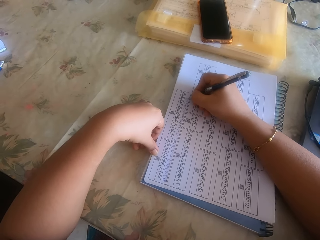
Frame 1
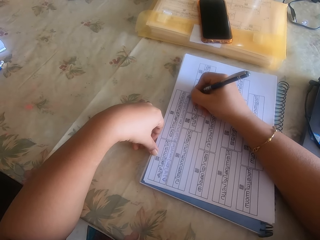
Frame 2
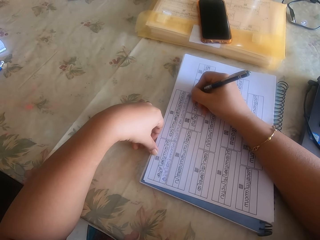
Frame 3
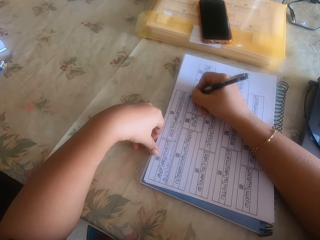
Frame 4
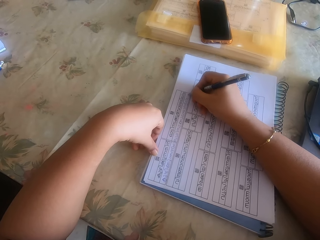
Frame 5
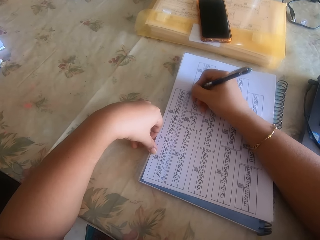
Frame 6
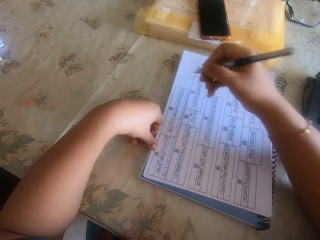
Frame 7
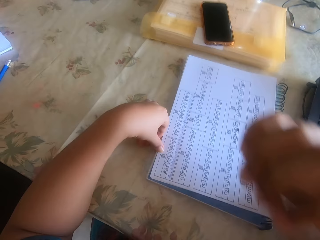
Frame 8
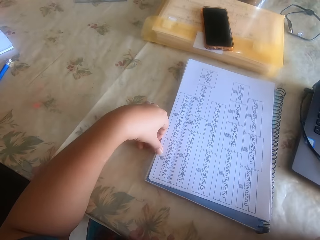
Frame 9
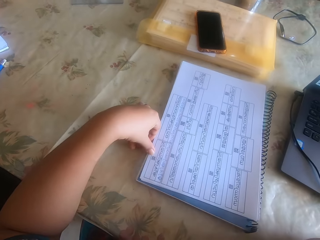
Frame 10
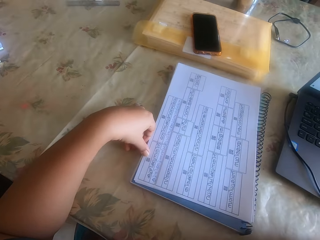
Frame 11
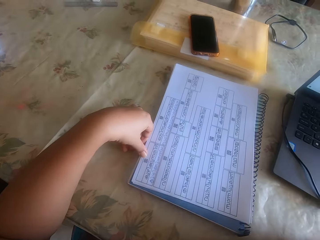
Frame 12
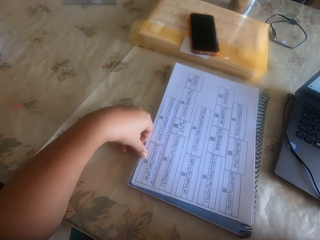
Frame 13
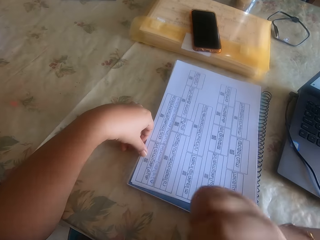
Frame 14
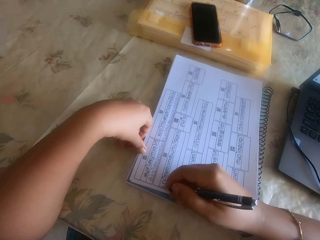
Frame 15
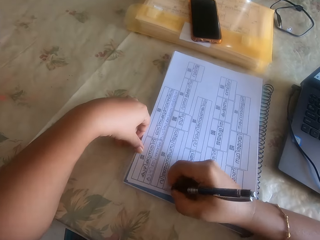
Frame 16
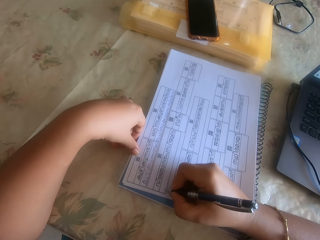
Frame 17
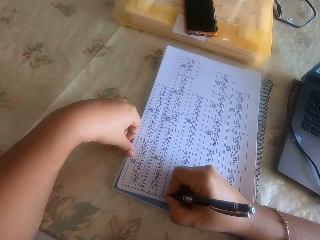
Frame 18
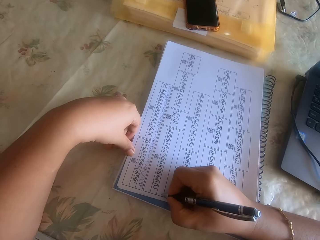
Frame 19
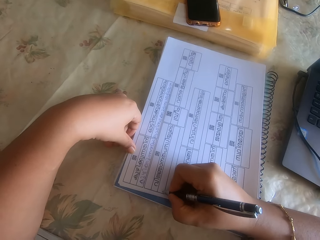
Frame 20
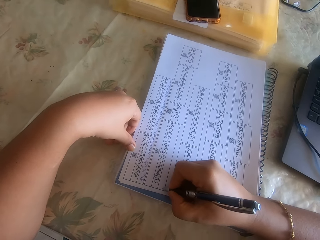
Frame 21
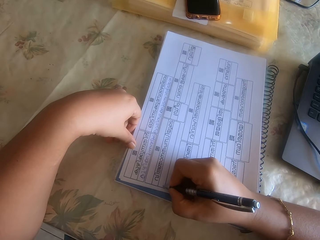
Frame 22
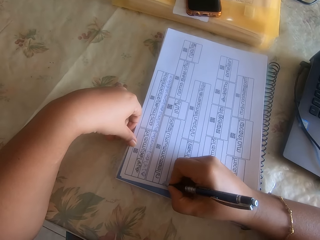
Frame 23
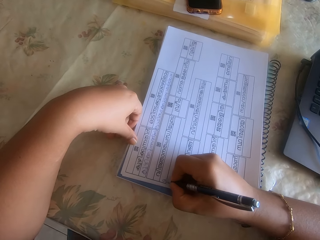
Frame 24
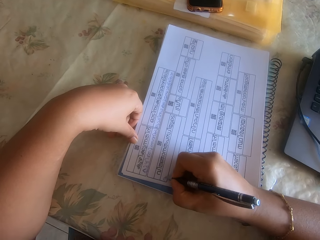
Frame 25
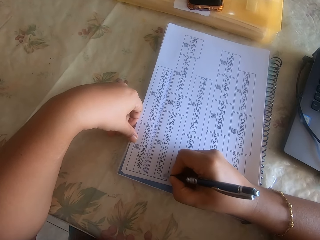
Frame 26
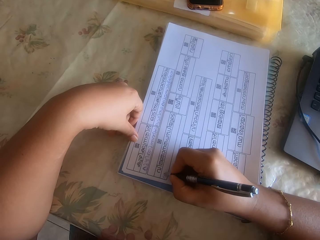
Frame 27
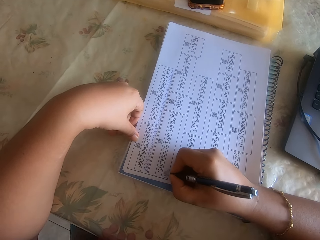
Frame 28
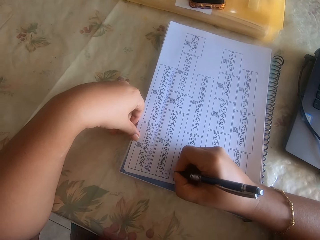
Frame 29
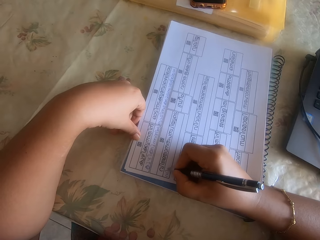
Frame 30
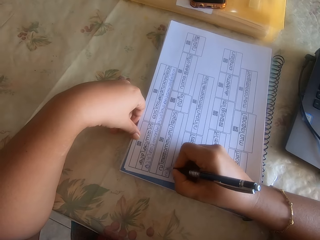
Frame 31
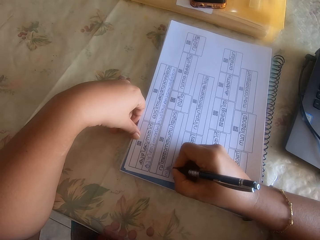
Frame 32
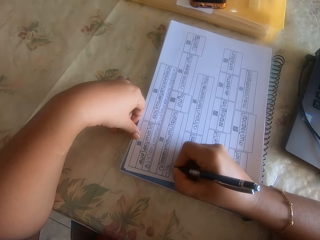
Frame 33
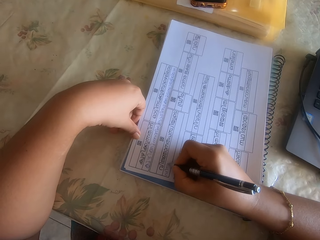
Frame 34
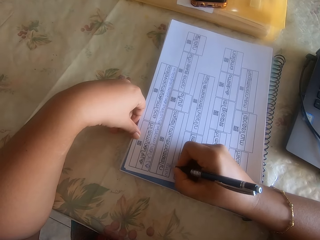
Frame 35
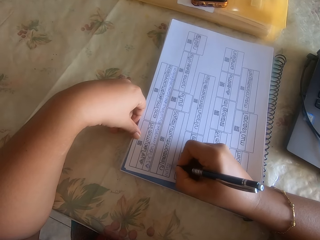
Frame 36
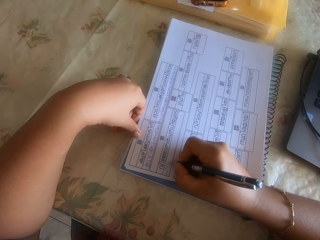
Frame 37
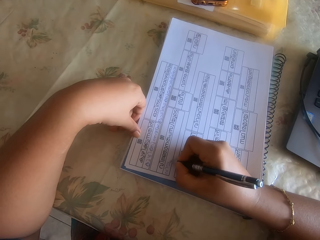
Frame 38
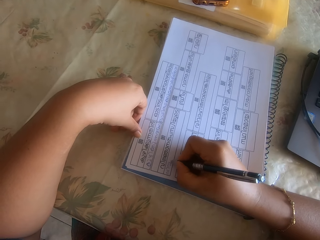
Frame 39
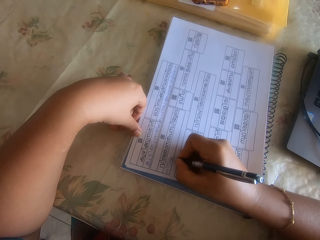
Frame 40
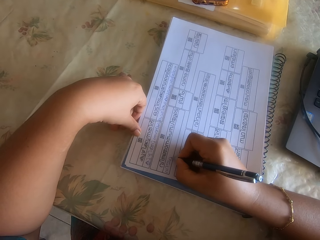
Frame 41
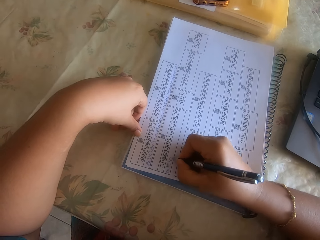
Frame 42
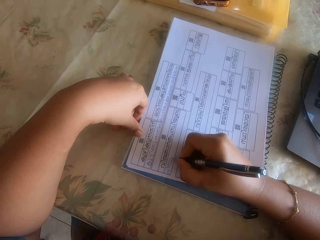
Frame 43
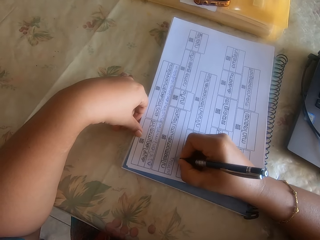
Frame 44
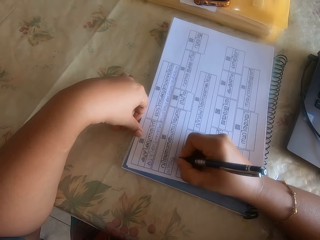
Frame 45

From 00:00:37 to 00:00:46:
The camera wearer moves her right hand towards her face. She writes on the paper on the book with the pen in her right hand.

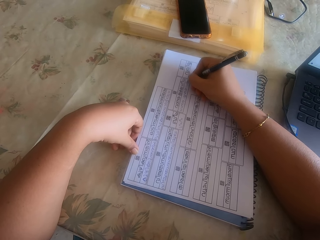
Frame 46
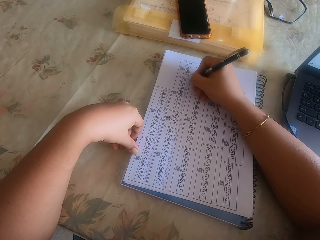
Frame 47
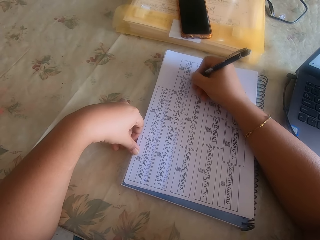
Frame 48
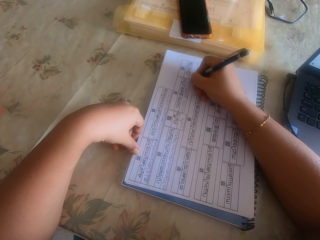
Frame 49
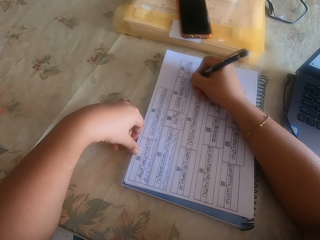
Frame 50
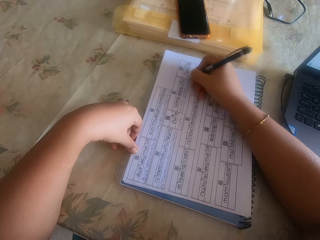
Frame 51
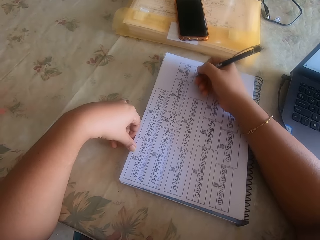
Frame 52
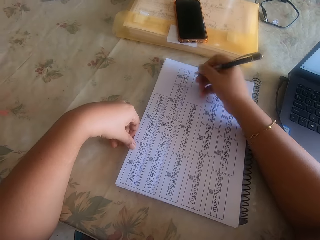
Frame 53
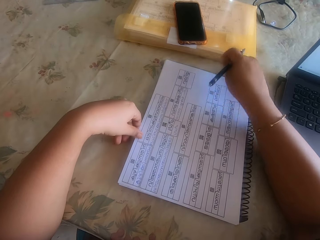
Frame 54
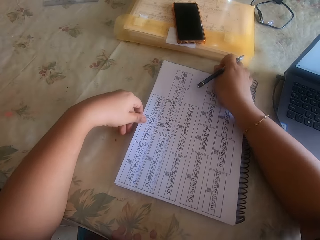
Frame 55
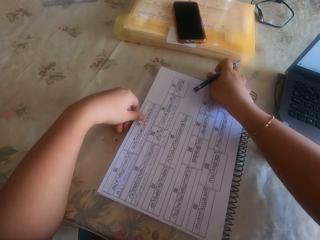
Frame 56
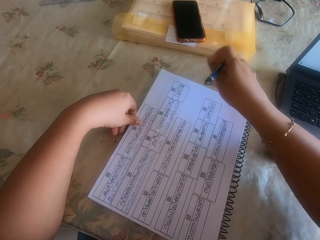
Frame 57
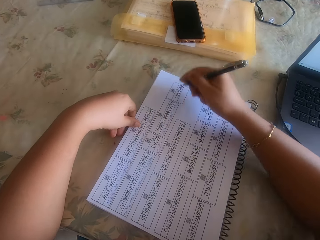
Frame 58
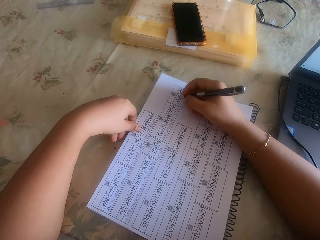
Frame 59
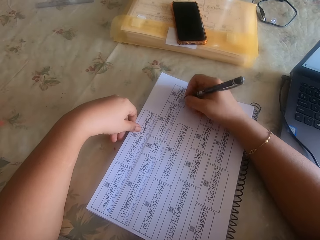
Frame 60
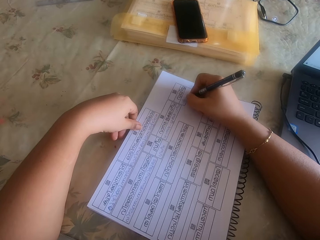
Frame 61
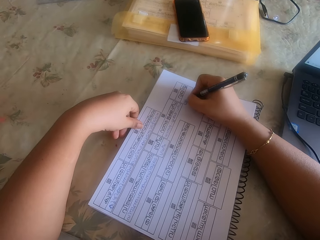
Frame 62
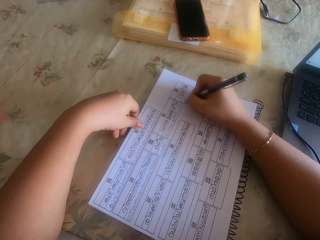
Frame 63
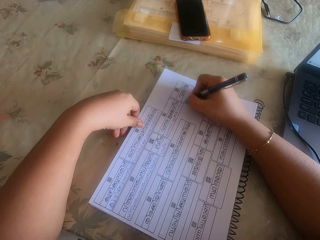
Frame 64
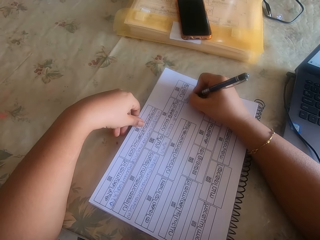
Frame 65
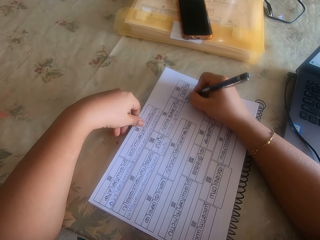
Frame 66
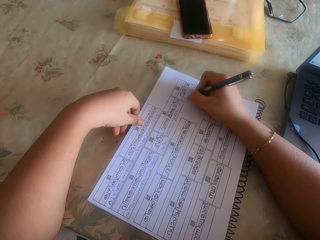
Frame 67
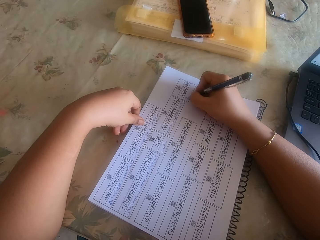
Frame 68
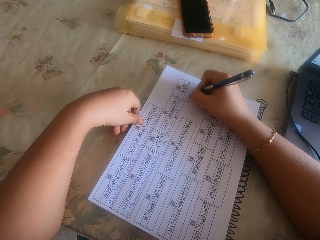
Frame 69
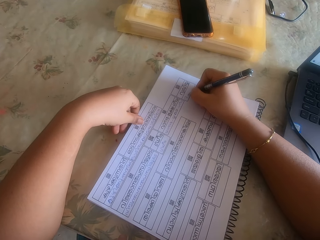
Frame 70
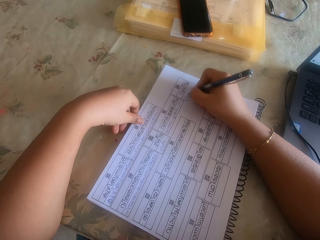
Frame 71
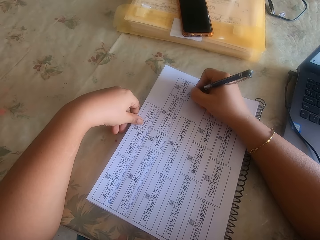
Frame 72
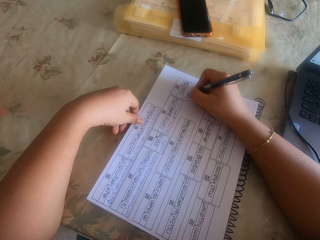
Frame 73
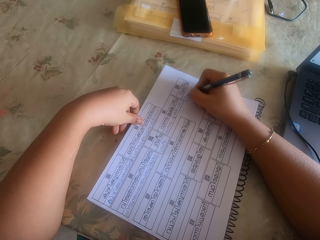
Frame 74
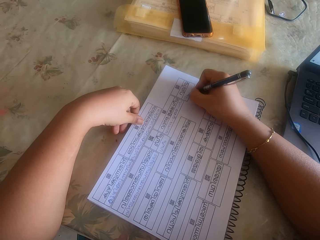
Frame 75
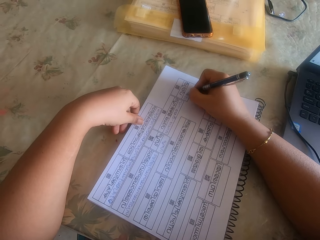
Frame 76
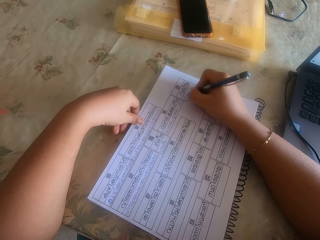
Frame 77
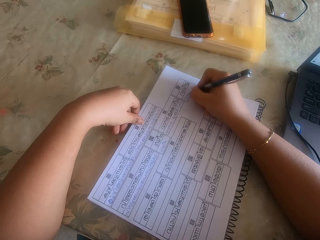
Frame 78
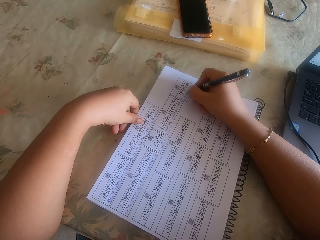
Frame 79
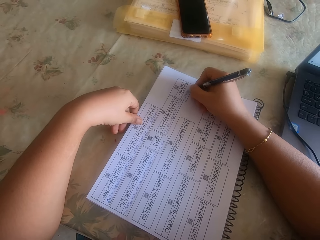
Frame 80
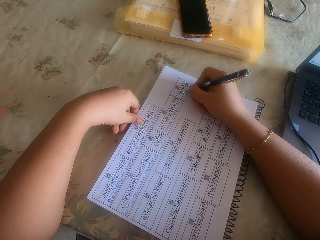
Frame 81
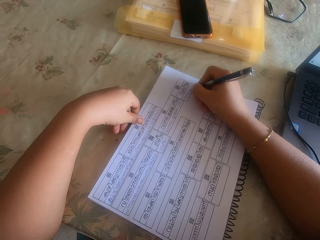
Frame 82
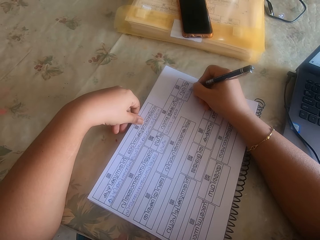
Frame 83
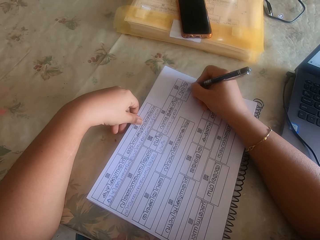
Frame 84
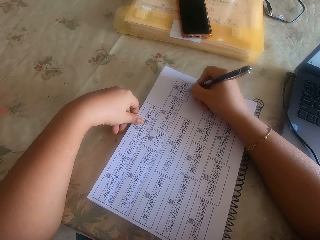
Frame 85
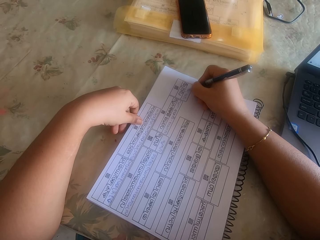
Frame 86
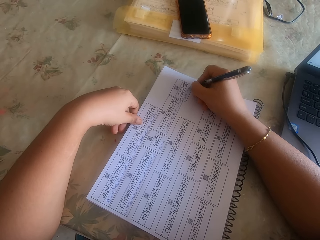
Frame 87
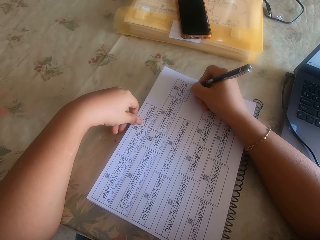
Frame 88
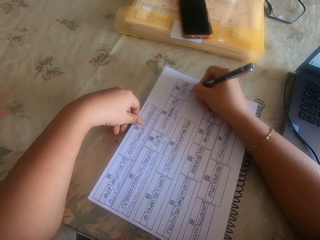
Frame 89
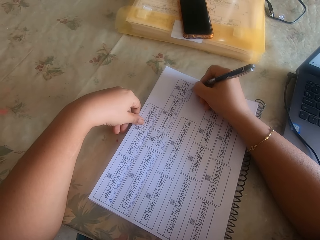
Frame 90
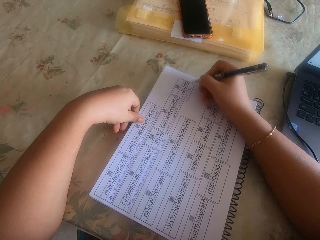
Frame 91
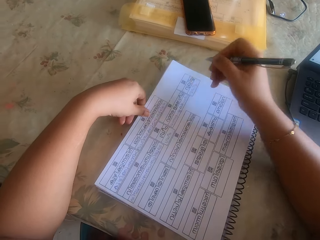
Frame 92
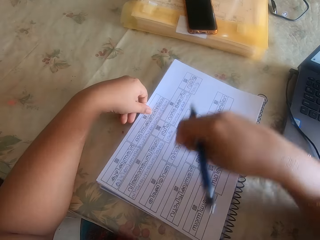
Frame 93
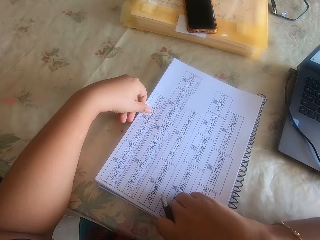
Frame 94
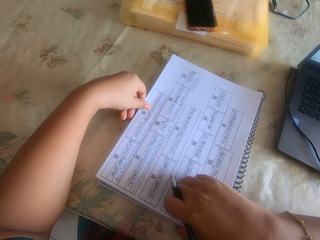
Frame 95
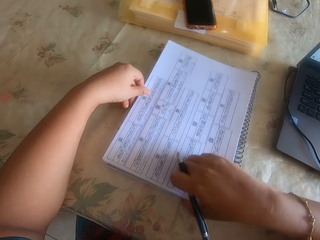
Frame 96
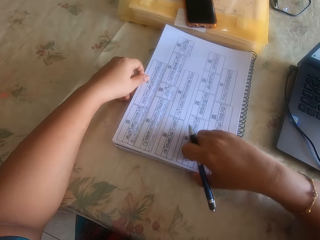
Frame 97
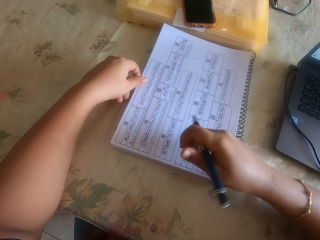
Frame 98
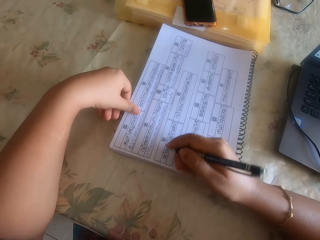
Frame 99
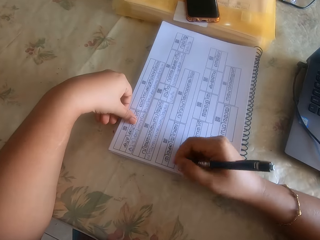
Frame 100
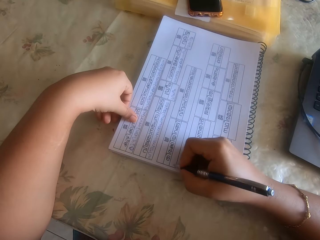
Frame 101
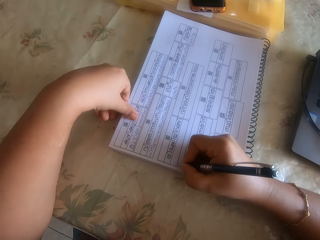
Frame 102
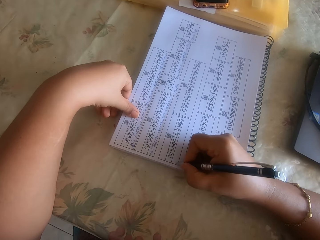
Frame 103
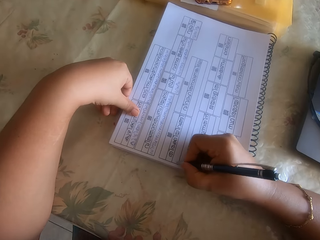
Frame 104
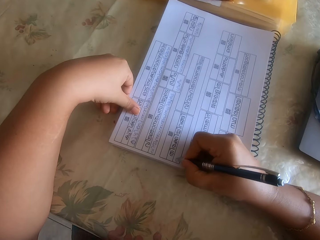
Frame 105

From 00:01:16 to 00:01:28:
The camera wearer adjusts the book with her right hand. She writes on the paper on the book with the pen in her right hand. She adjusts the book with her right hand. She holds the papers with her left hand. She writes on the paper on the book with the pen in her right hand.
